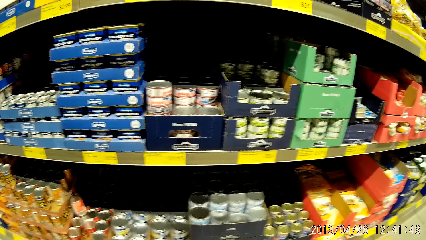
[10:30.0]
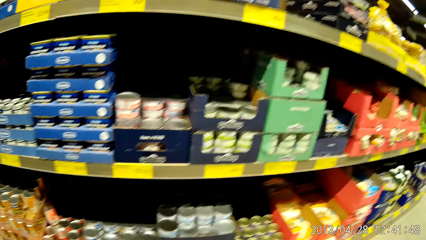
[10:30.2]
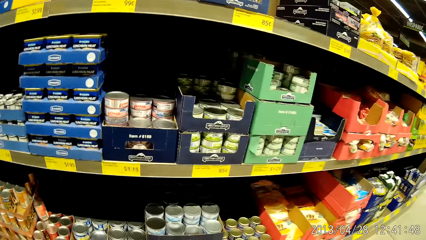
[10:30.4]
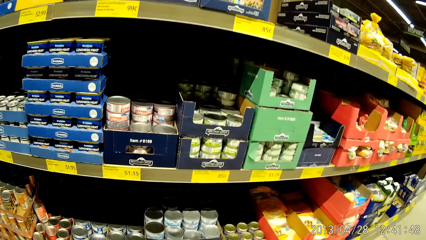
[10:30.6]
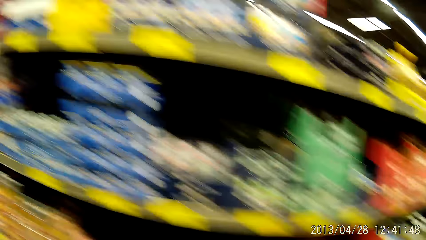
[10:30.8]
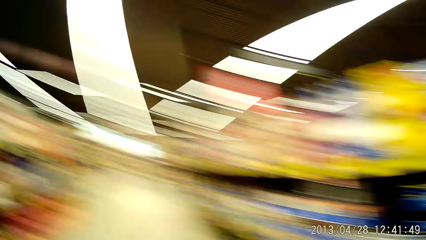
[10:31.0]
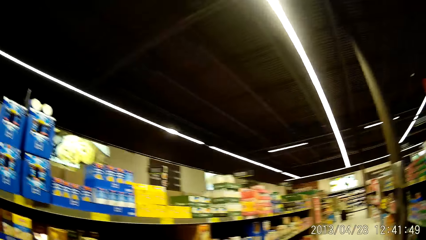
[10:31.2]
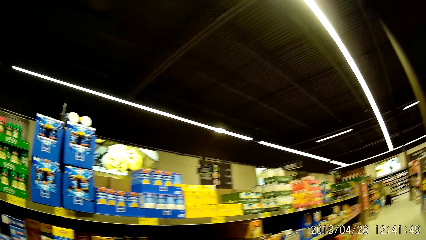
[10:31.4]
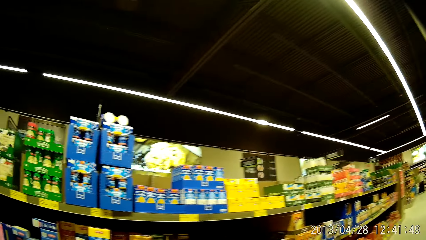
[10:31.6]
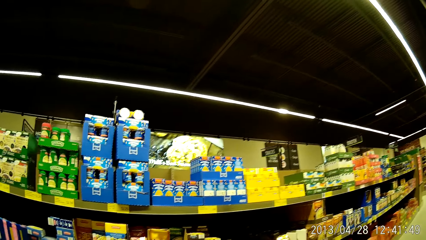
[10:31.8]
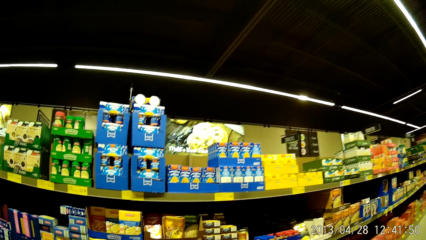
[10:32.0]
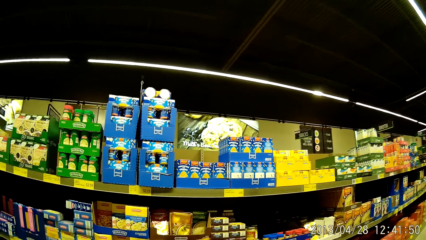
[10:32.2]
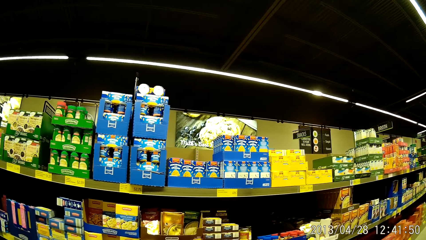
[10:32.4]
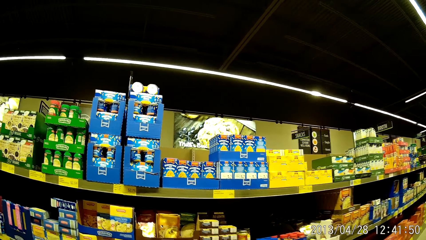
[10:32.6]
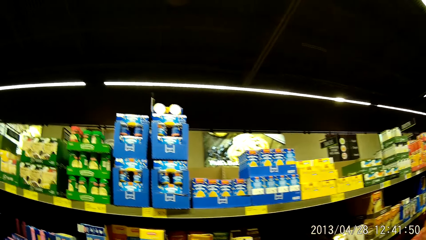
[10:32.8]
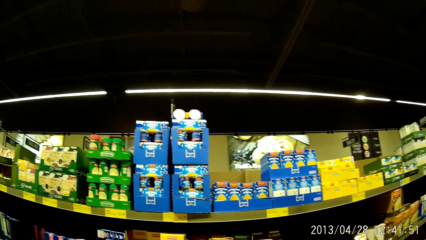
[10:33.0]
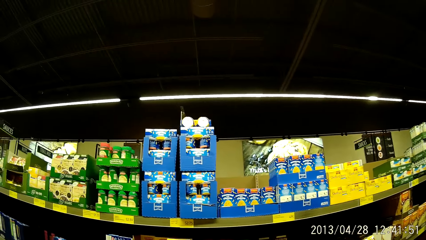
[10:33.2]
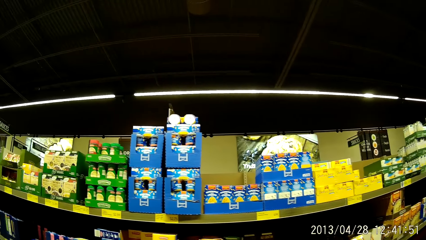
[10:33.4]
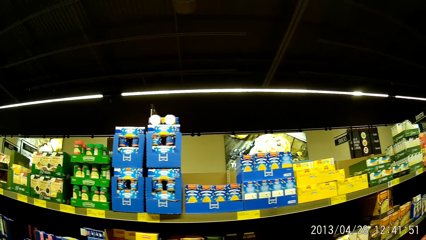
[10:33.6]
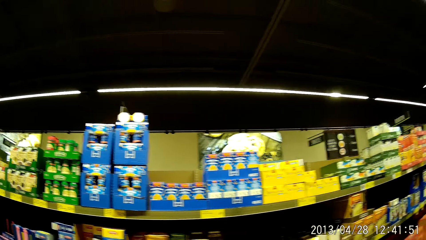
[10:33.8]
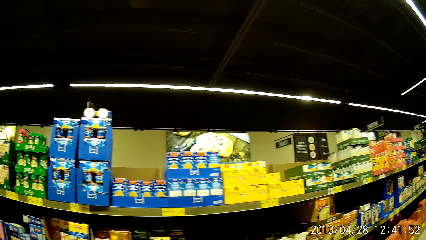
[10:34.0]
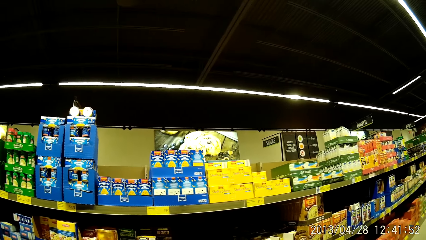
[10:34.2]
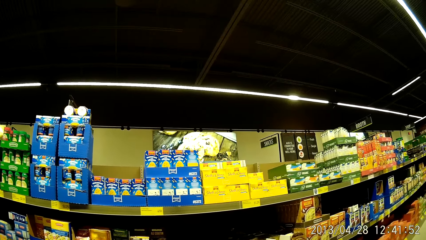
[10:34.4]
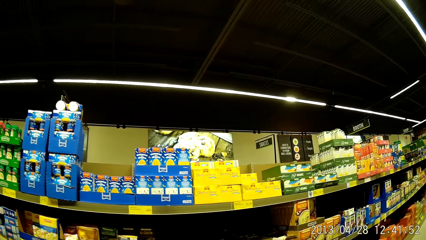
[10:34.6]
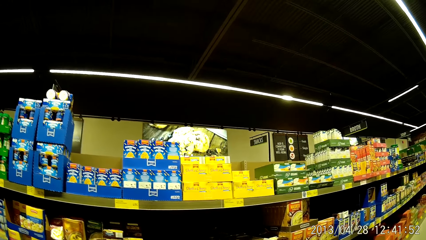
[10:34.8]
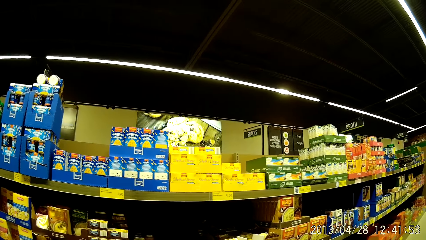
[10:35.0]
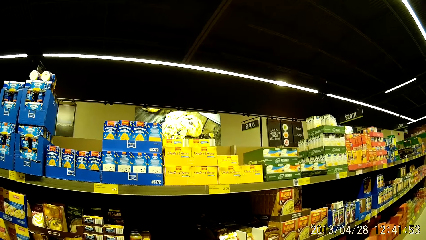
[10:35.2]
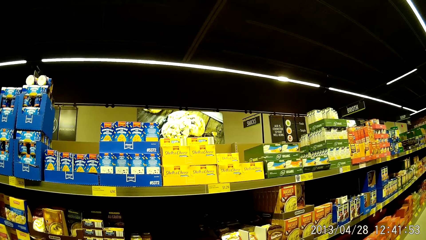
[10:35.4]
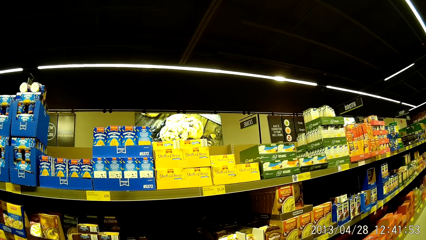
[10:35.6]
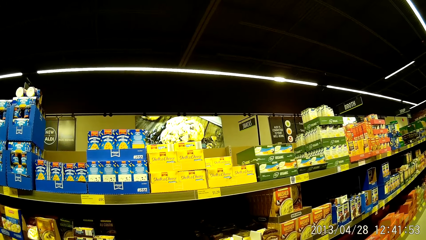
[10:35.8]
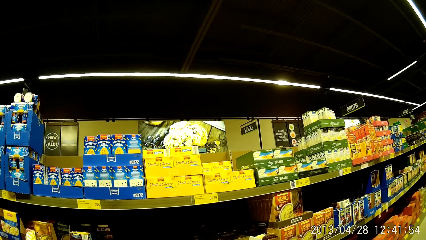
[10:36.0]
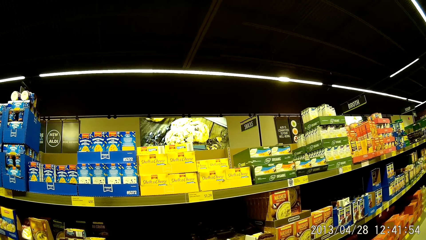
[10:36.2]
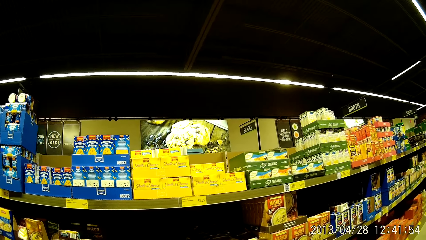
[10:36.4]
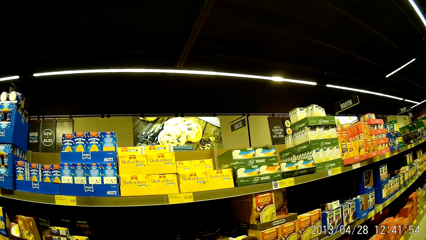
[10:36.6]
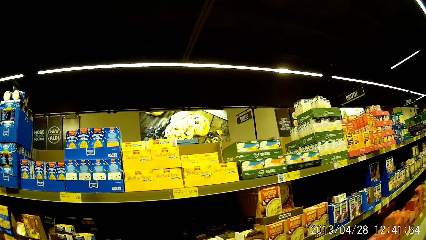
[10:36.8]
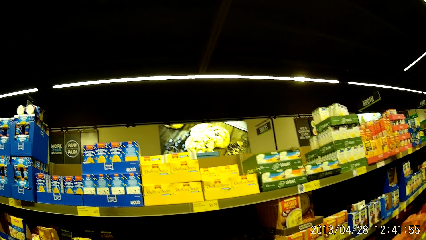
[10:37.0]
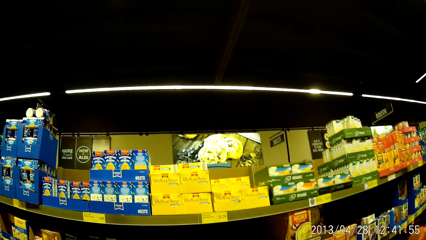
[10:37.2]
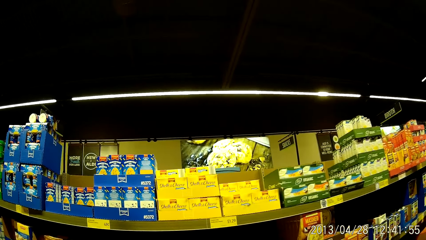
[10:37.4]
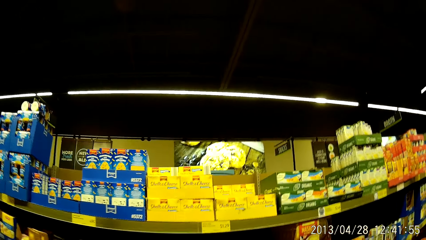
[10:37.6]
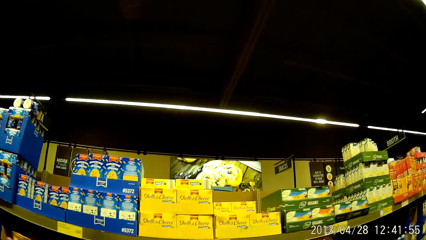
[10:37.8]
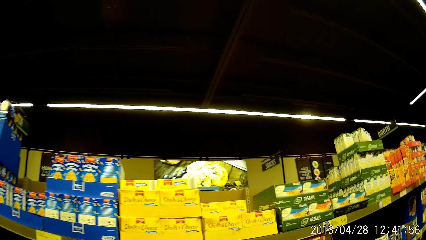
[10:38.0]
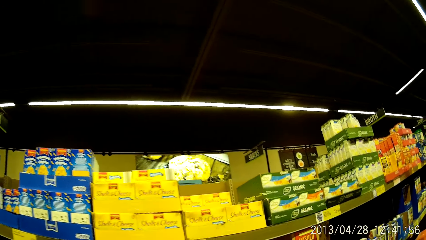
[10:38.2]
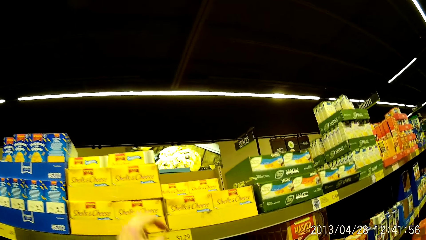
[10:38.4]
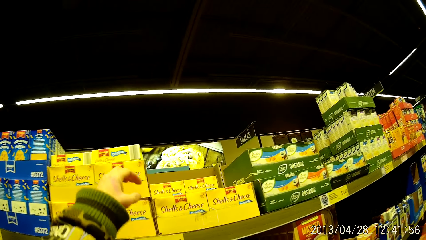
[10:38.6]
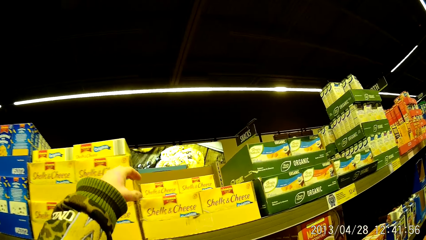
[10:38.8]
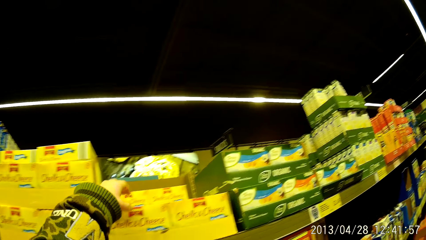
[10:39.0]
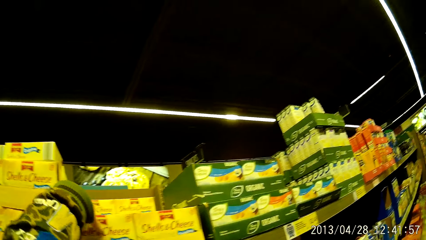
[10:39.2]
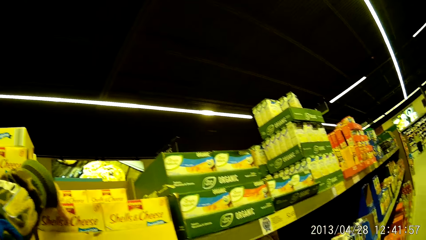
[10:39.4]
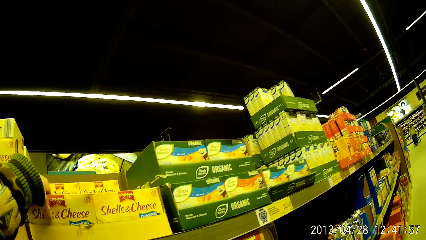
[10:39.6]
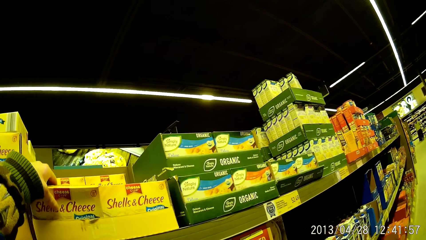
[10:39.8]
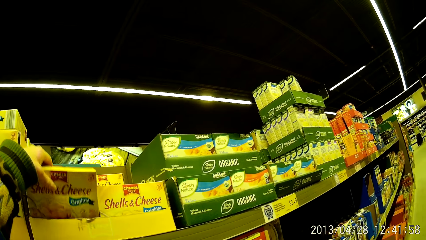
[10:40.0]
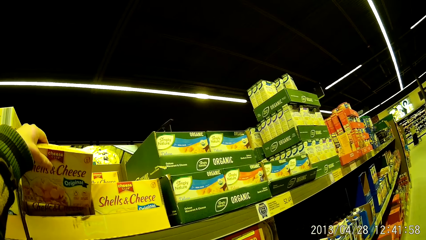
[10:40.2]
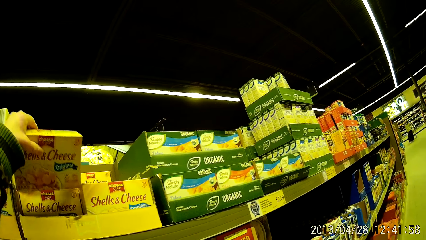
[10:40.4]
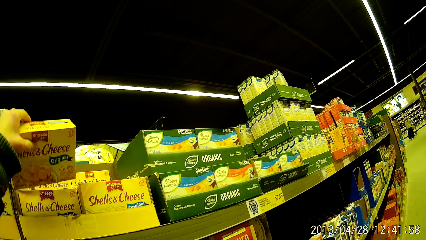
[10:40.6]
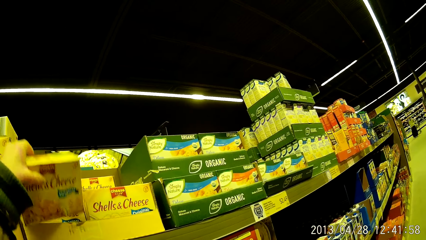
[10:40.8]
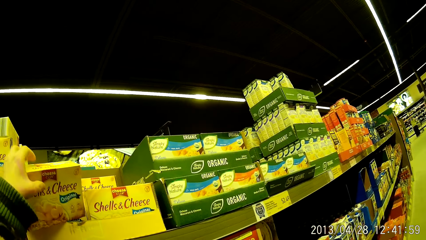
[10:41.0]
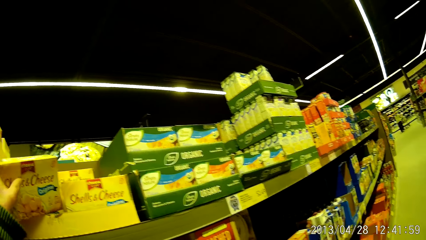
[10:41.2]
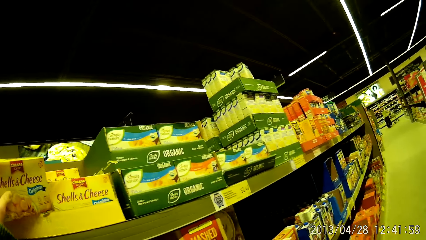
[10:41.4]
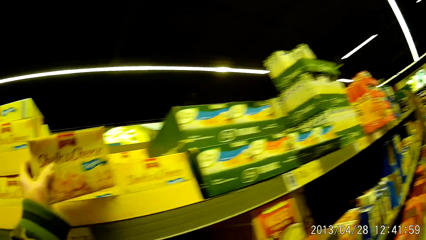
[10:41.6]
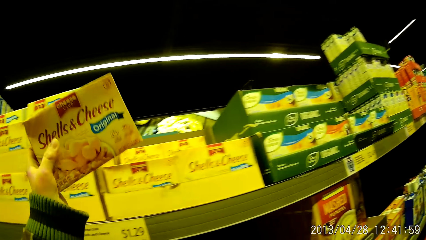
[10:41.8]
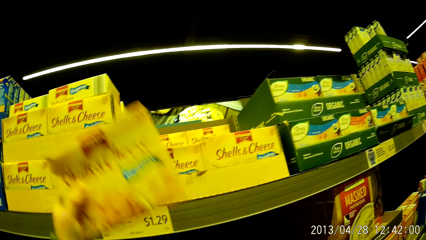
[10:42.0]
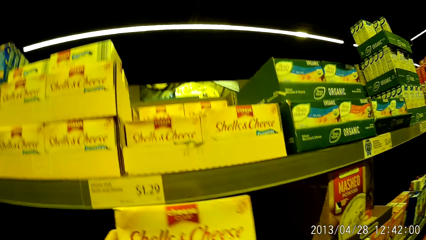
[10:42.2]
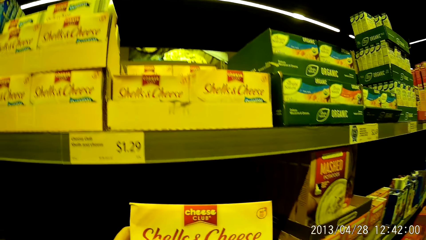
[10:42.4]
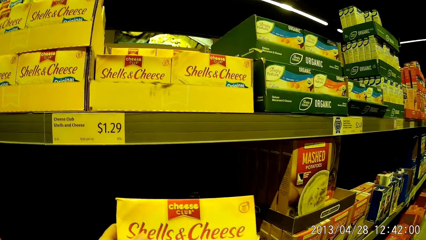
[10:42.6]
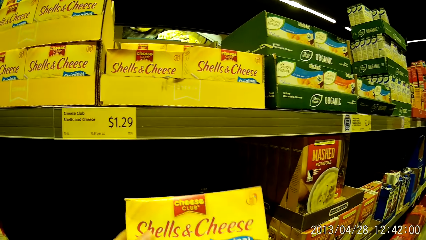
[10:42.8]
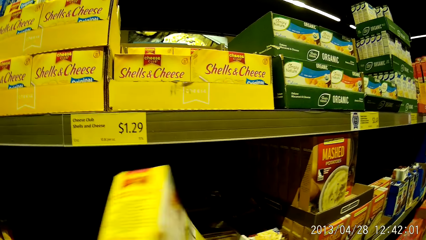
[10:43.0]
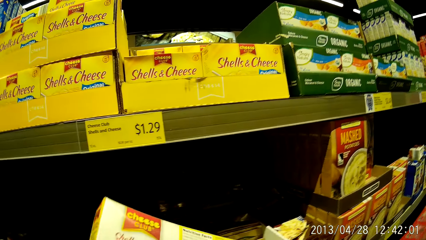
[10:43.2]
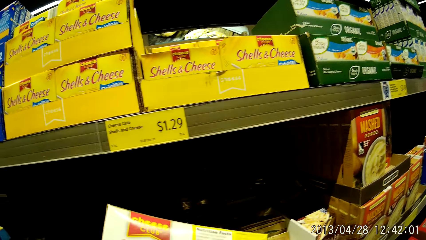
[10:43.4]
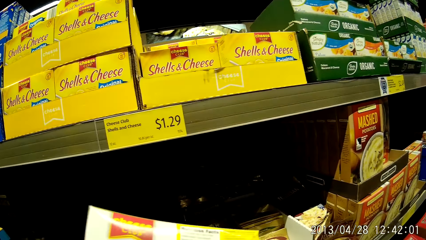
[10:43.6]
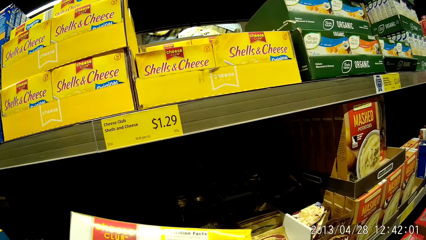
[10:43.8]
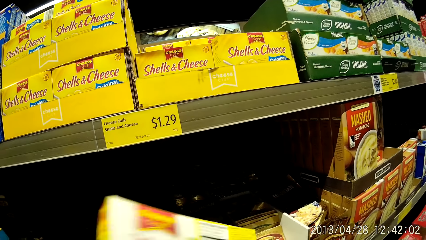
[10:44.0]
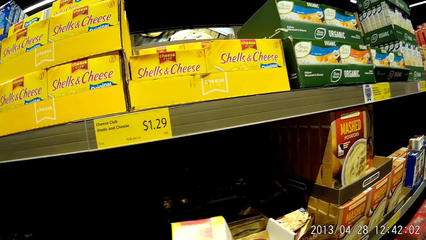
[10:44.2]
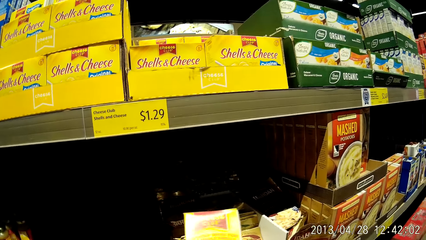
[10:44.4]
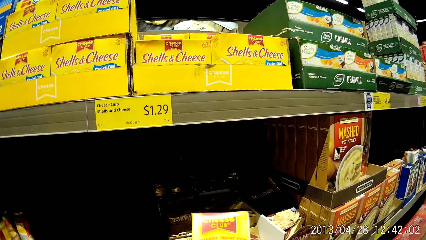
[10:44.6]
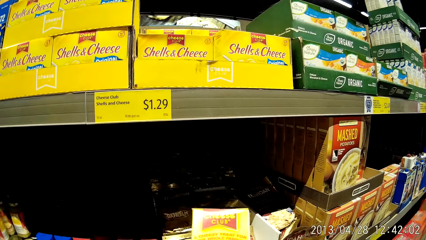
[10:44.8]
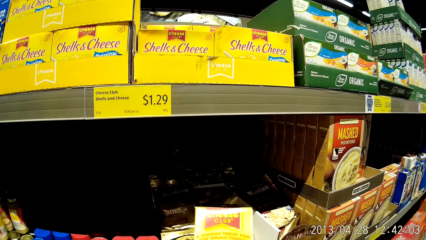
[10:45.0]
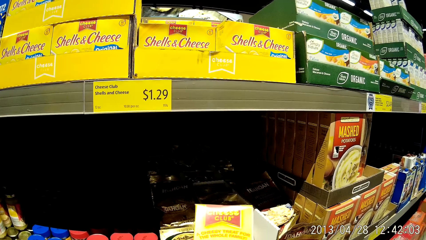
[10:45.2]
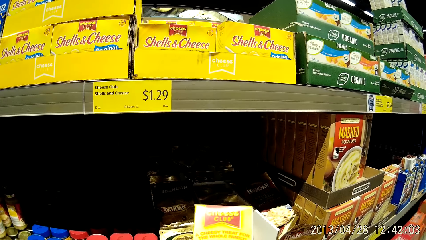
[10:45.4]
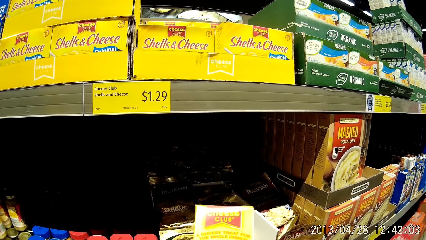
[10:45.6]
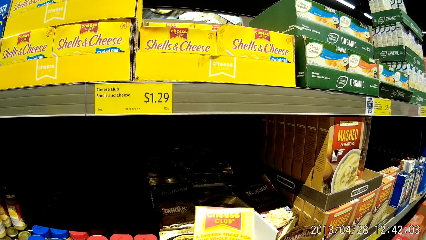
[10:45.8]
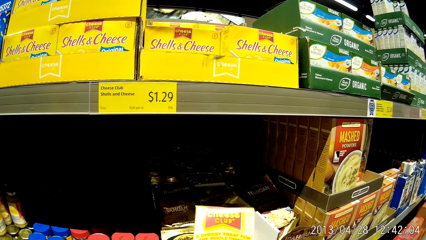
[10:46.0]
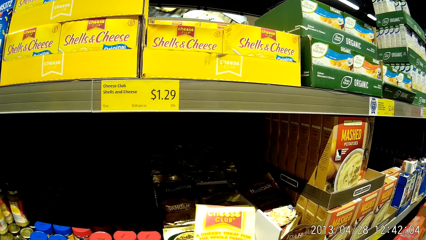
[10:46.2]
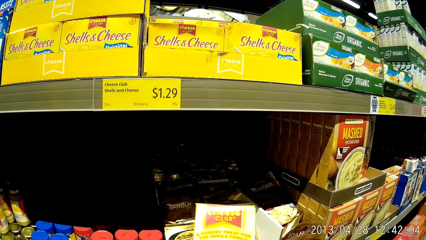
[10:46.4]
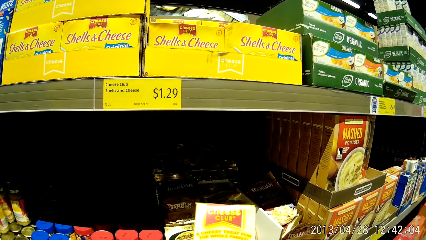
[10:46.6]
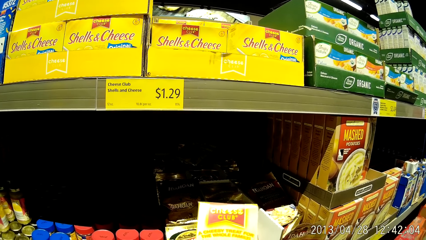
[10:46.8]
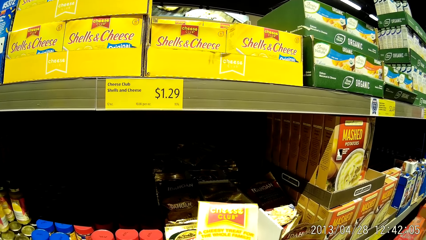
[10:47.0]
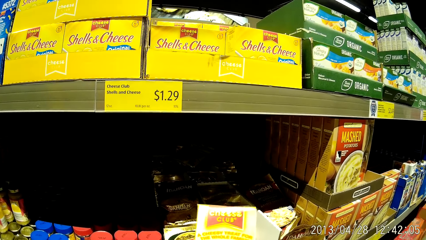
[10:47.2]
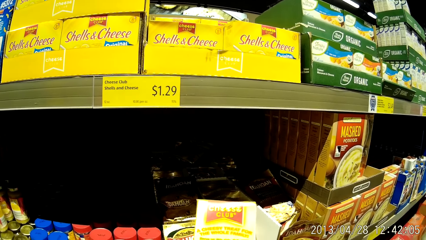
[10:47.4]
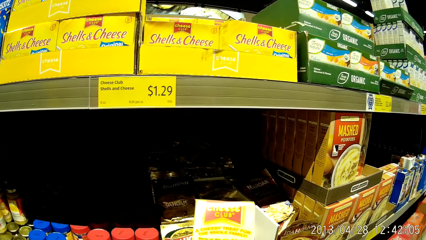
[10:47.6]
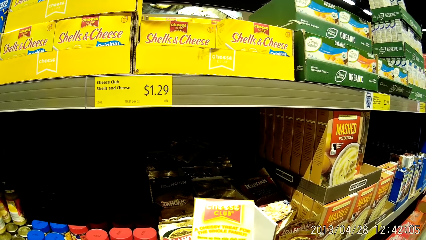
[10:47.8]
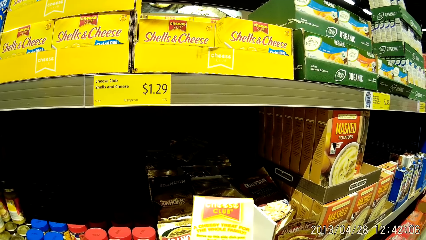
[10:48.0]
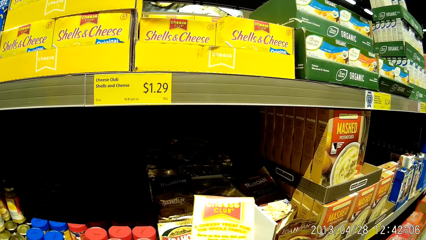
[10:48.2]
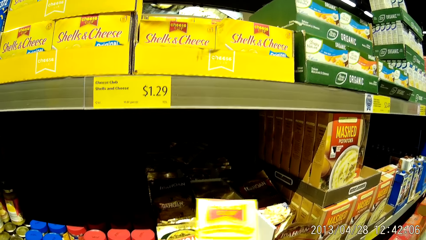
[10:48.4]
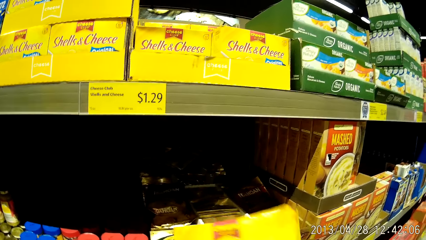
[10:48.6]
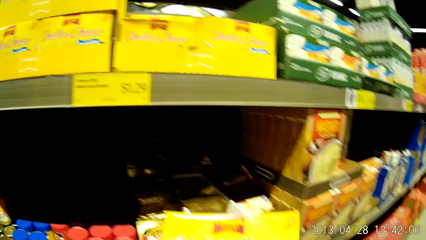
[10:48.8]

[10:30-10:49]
The camera wearer looks around the supermarket. She walks around the supermarket pushing the trolley. She picks up a pack of cheese from the grocery stand with her left hand. She checks the pack of cheese in her hands.
